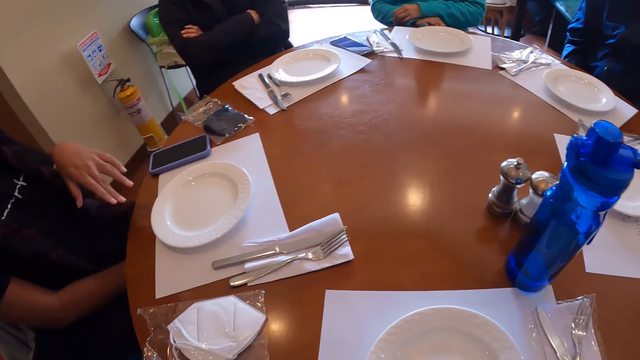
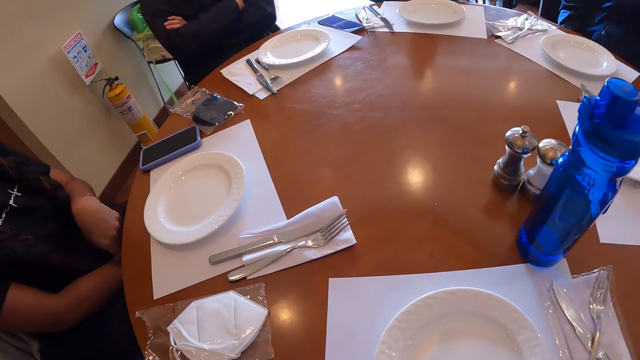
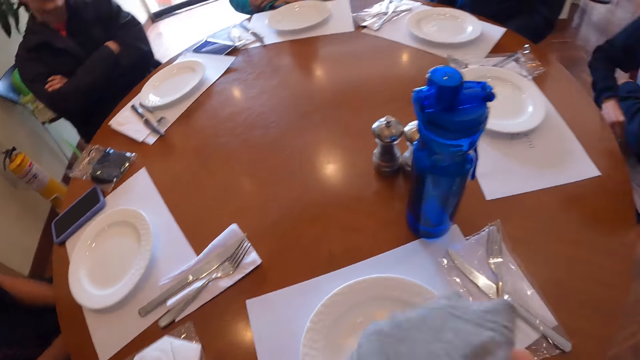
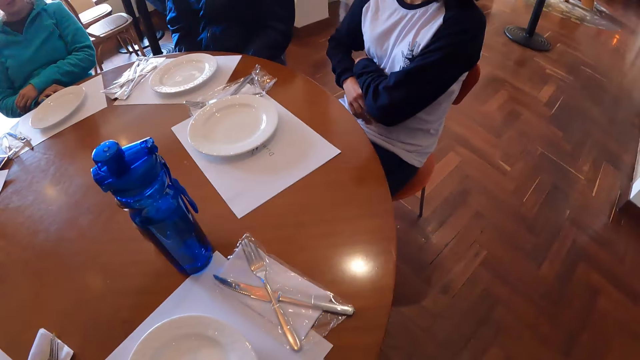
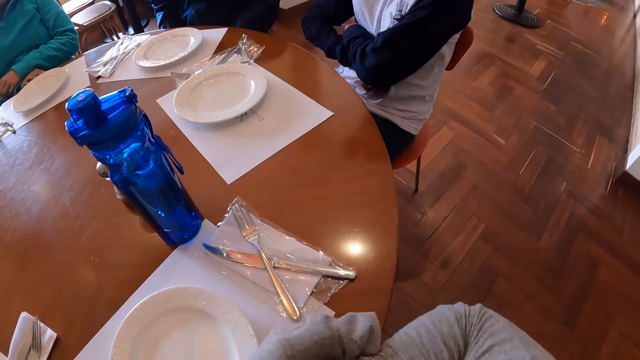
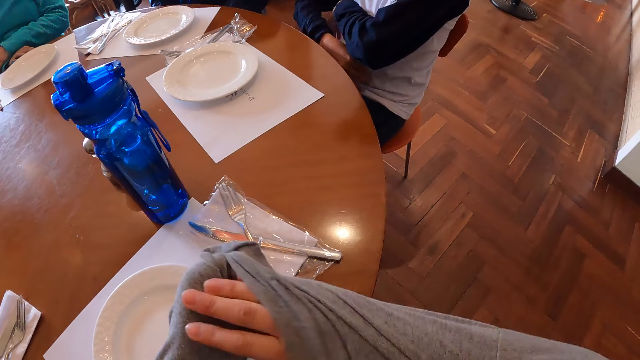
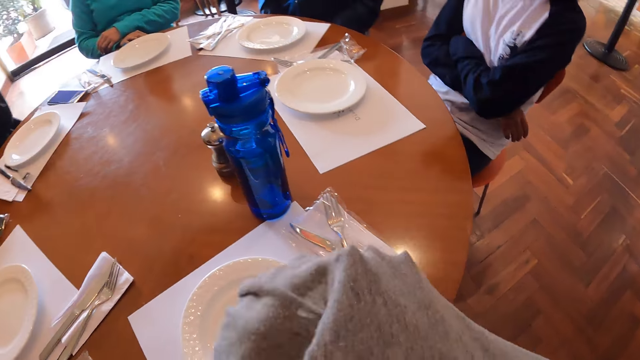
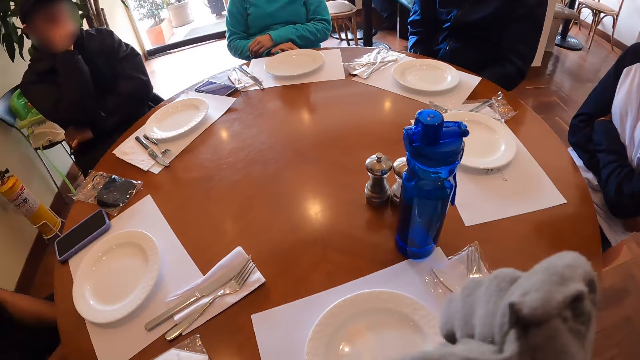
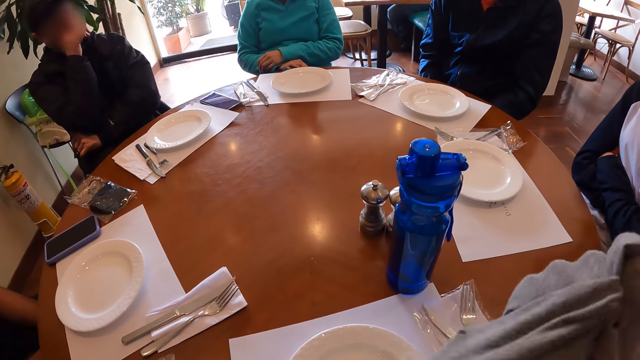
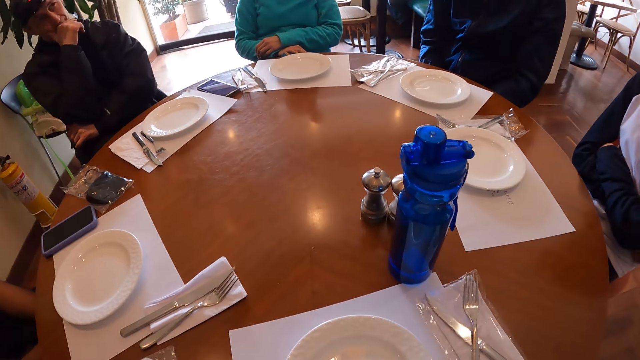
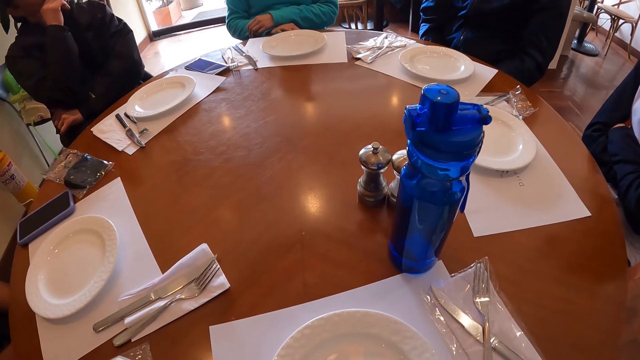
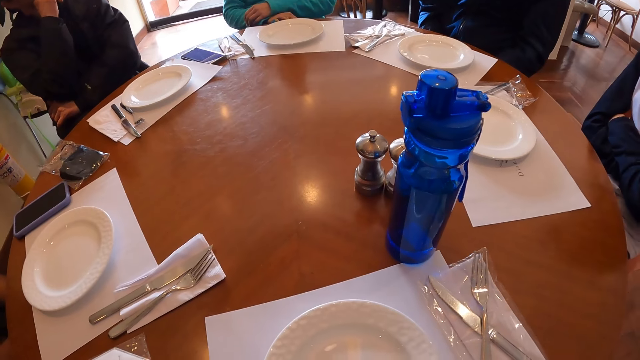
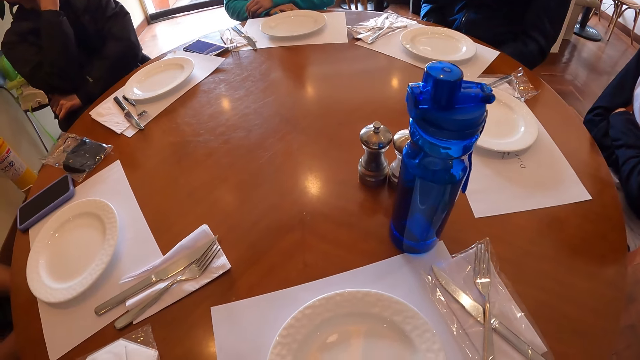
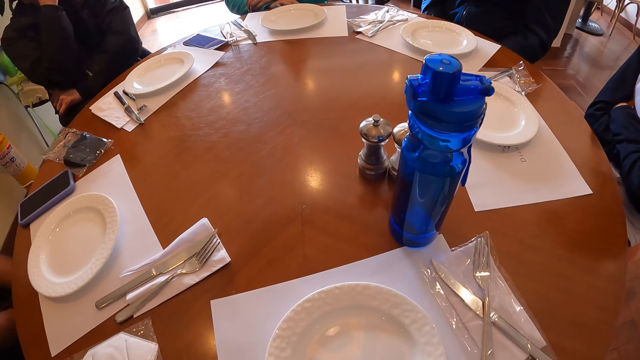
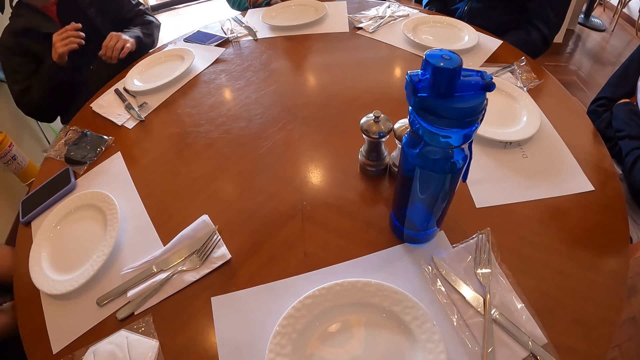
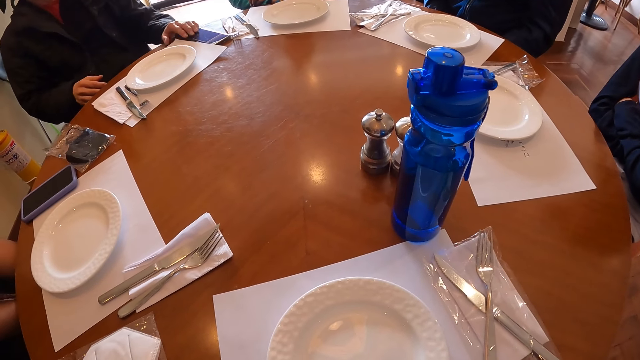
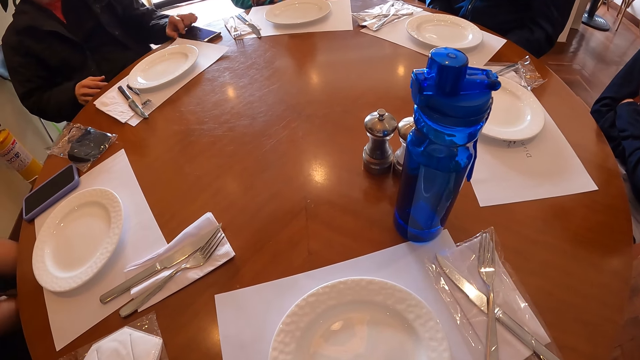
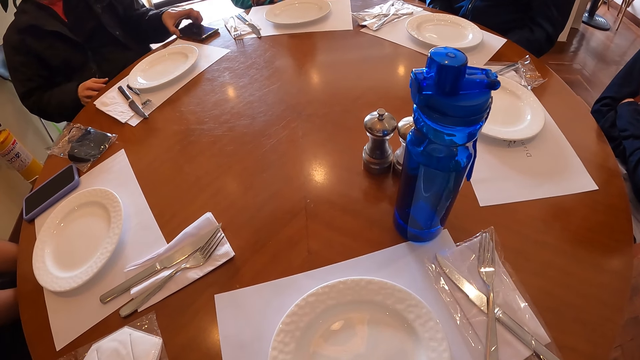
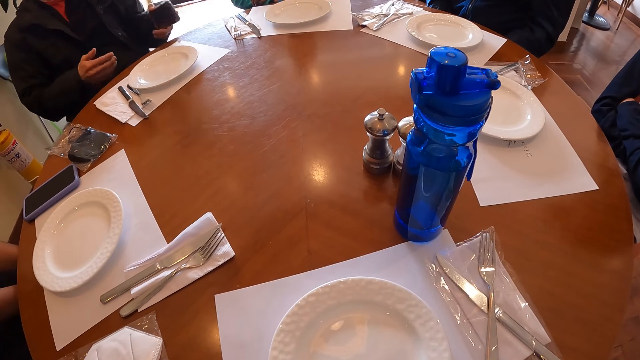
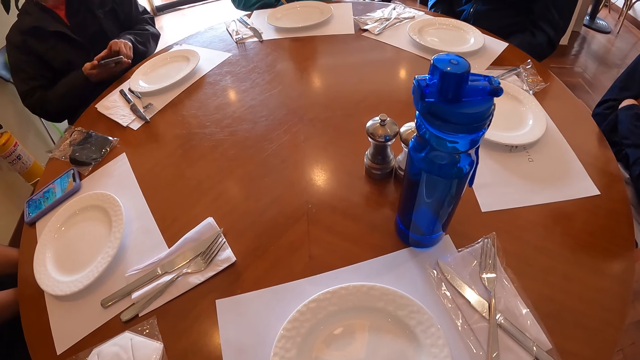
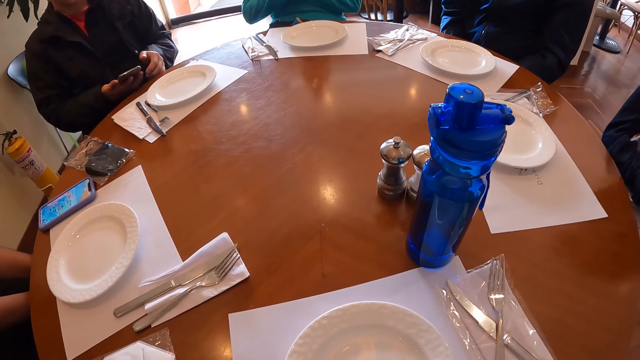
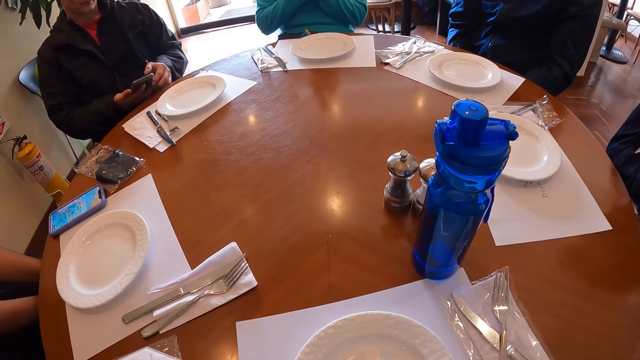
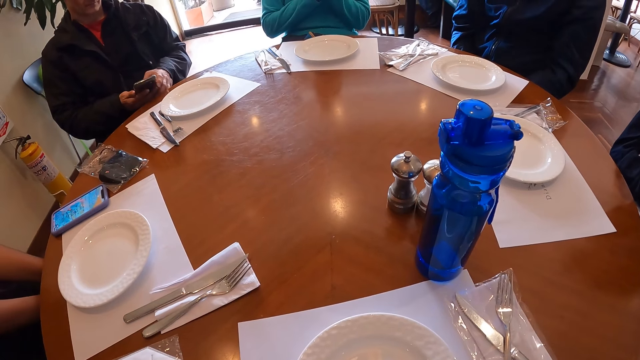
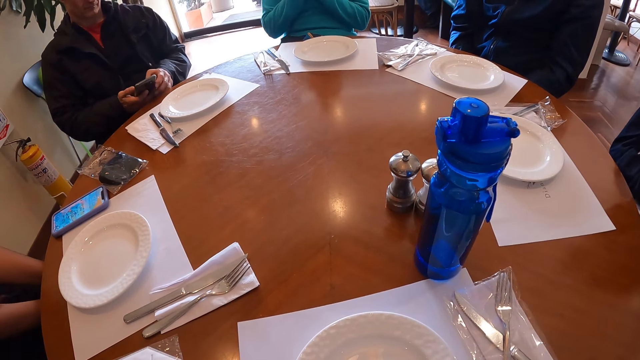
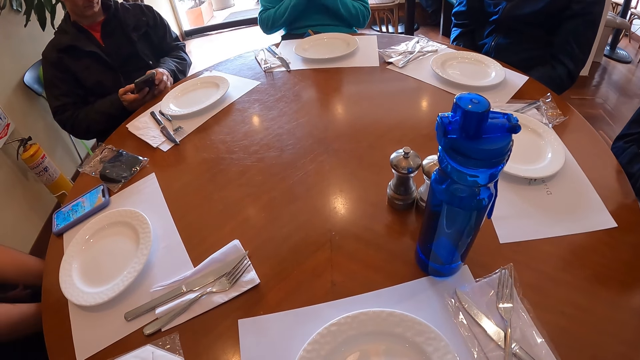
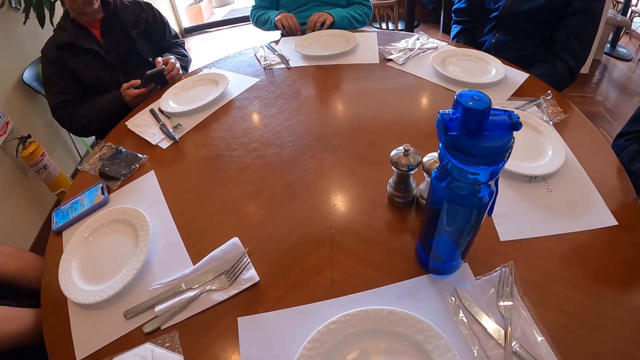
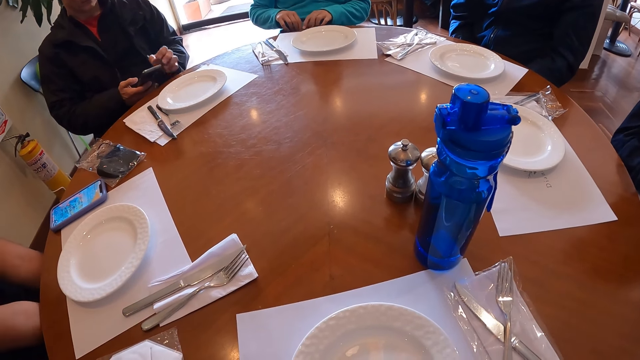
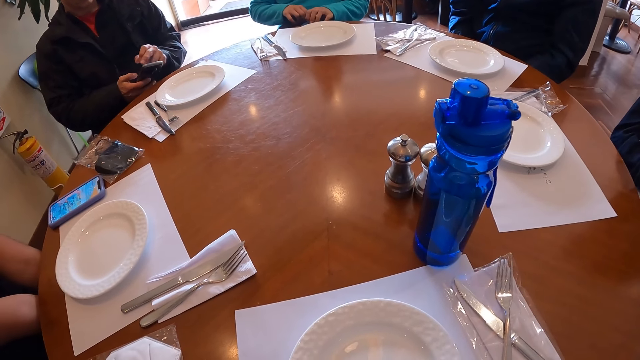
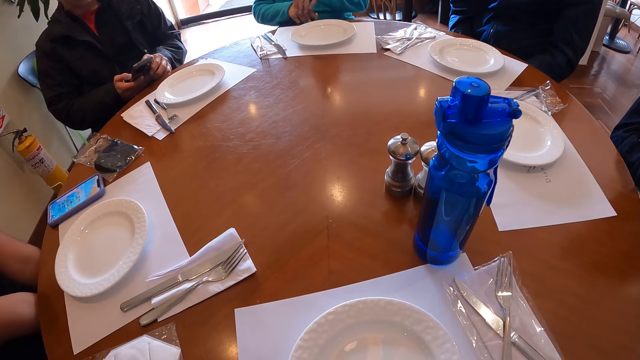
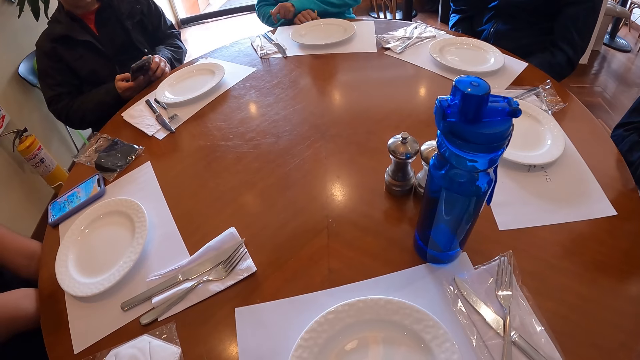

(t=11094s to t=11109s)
The woman gestures with her left hand. Another woman folds her arms. The camera wearer pulls her right sleeve over her right hand with her left hand. She removes the sweater. A man takes his phone from the table with his left hand. The man passes his phone from his left hand to his right hand. A third woman adjusts the sleeves of her sweater with both hands. The man operates his phone with both hands. The third woman touches the bag on her lap with both hands.

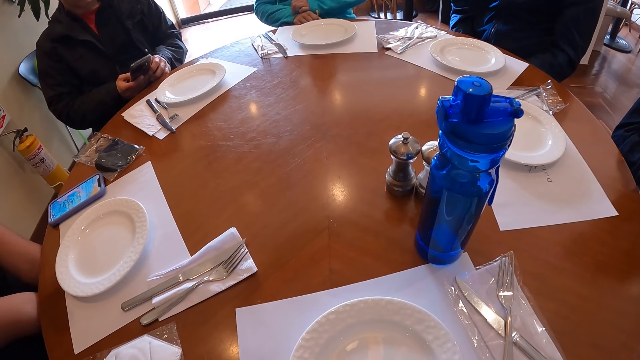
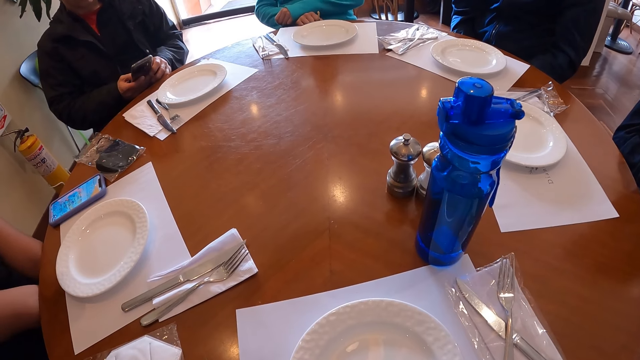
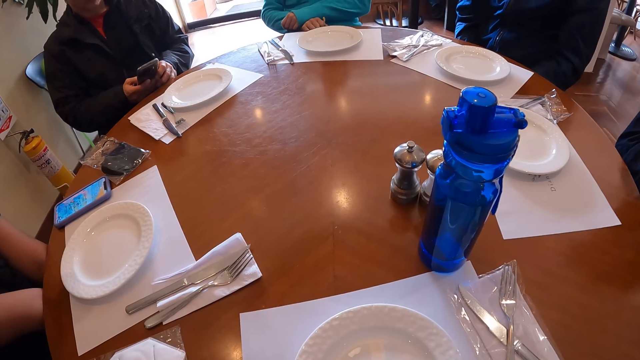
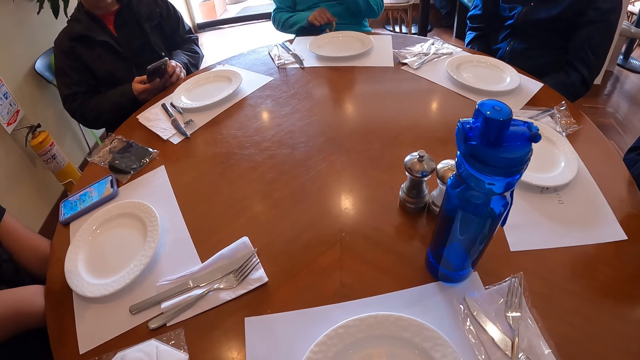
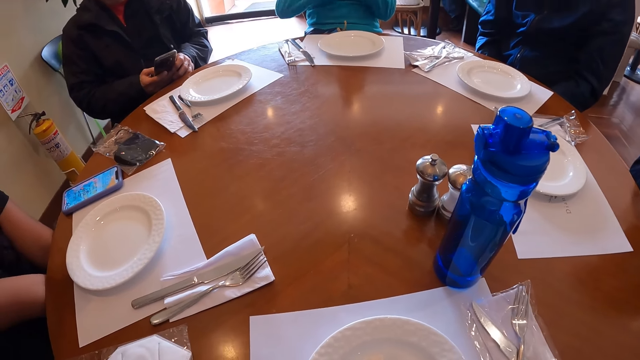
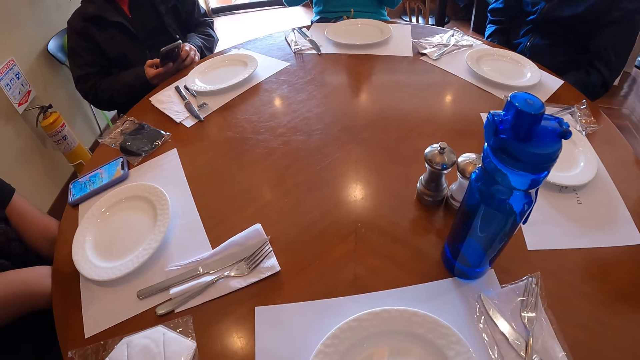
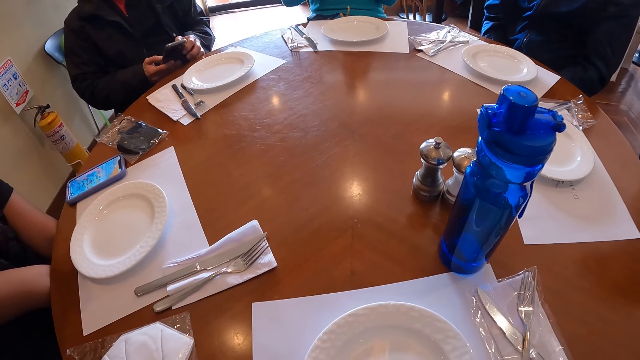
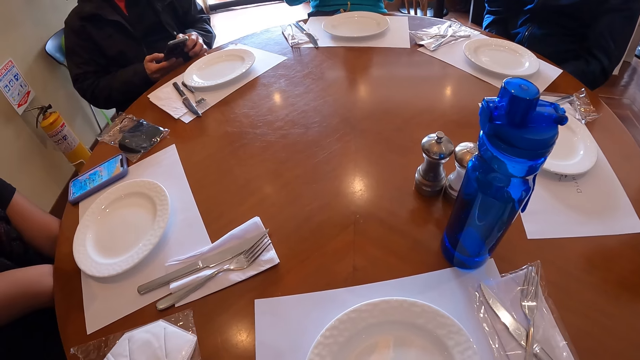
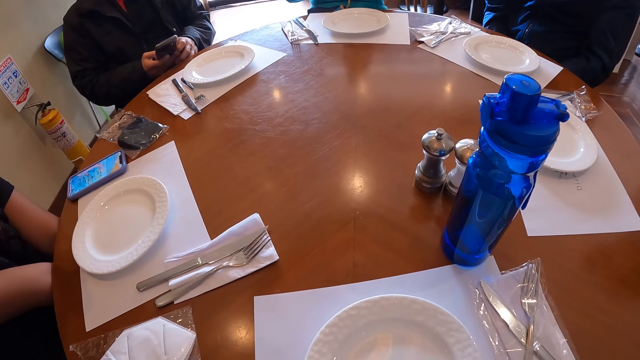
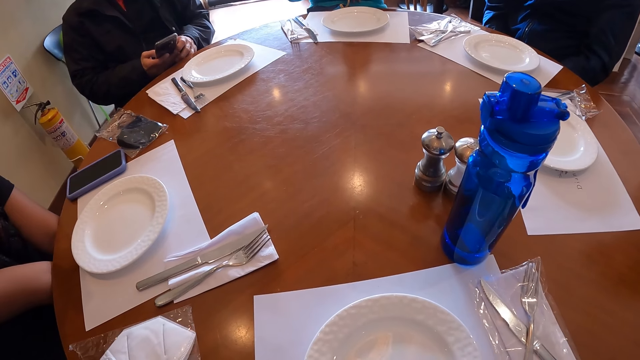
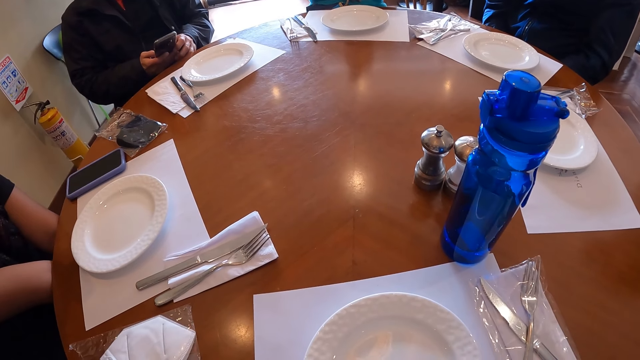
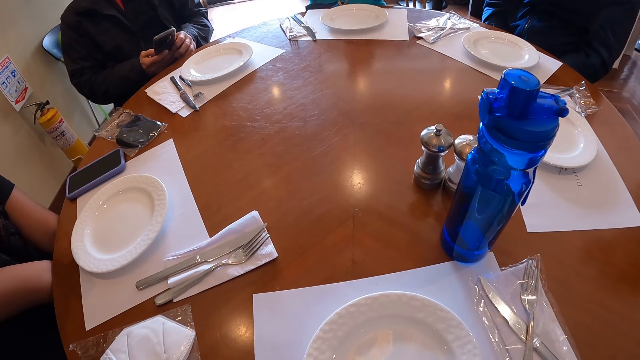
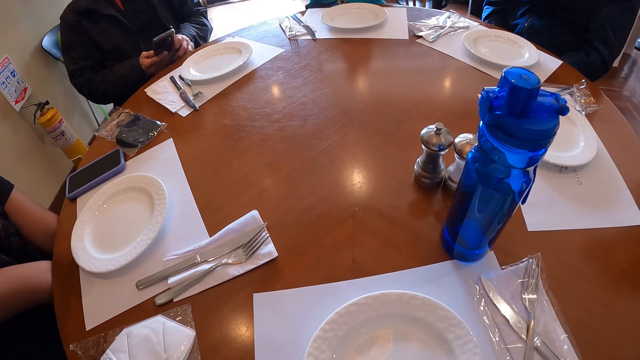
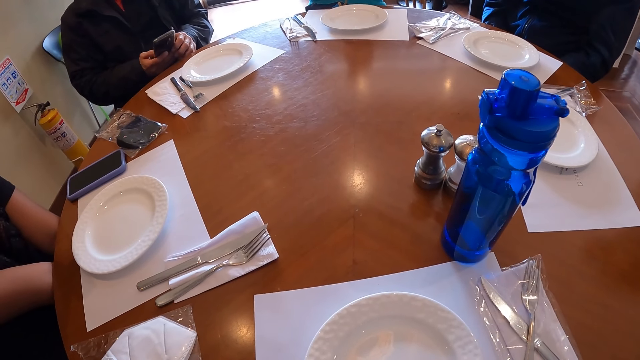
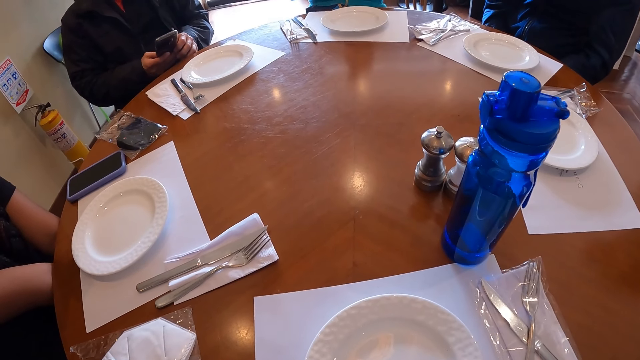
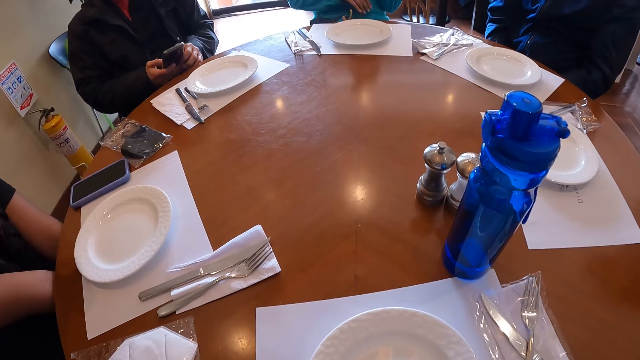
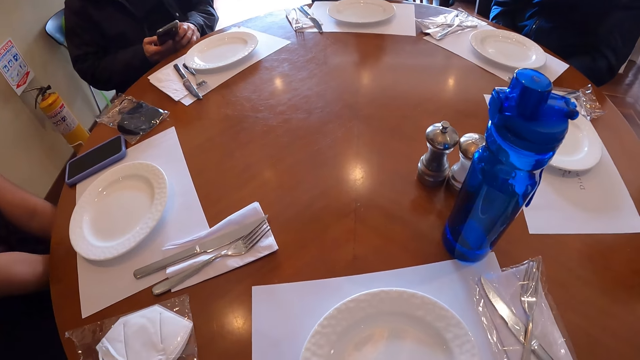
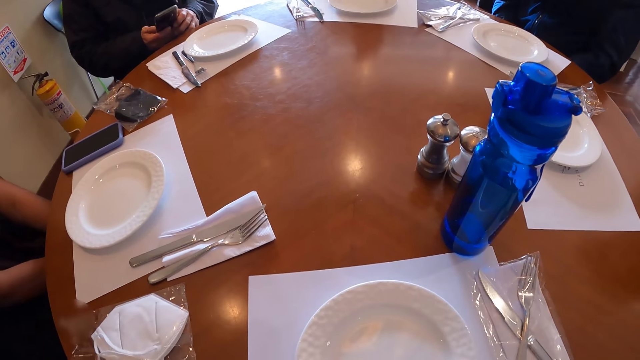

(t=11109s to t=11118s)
The woman raises both hands.
